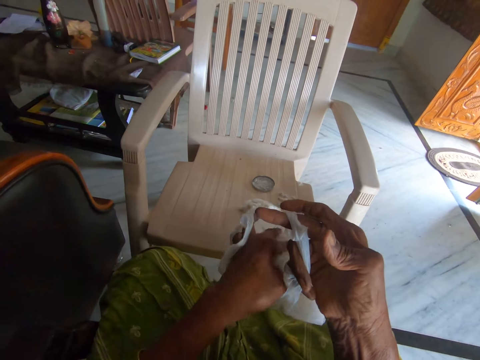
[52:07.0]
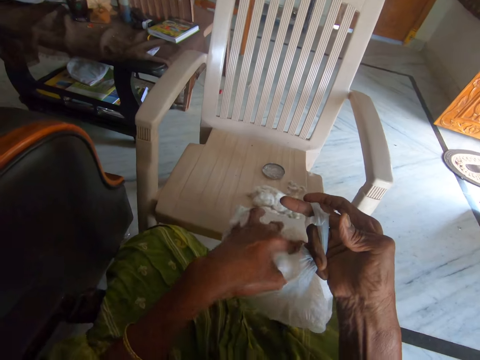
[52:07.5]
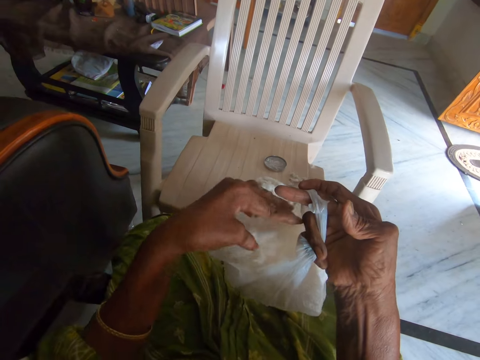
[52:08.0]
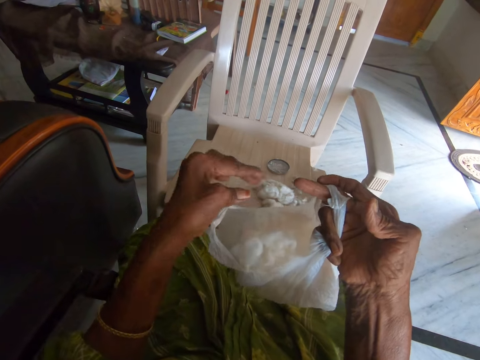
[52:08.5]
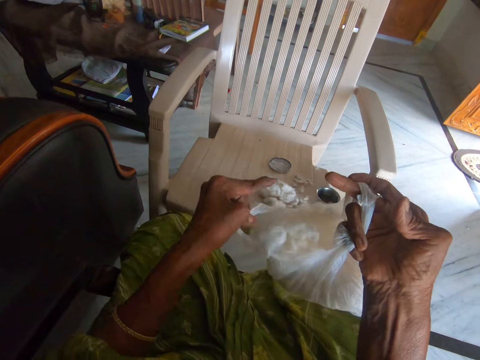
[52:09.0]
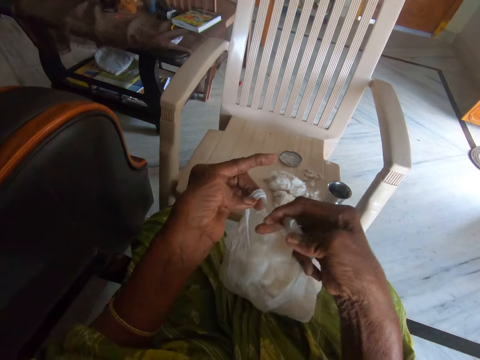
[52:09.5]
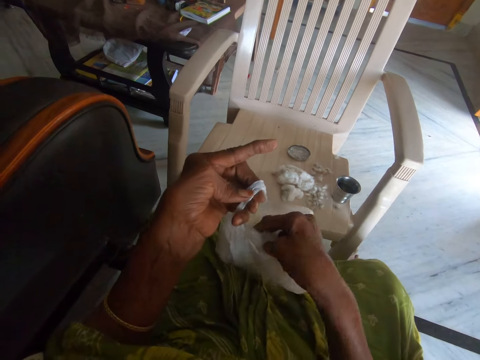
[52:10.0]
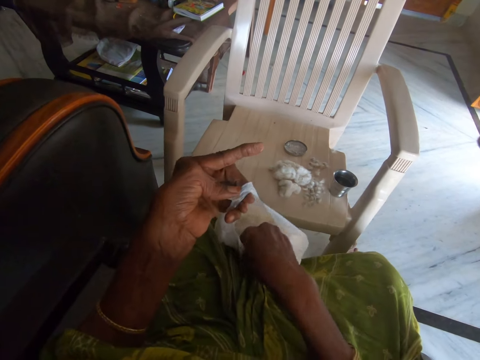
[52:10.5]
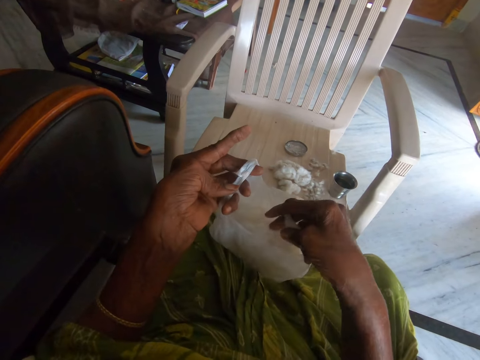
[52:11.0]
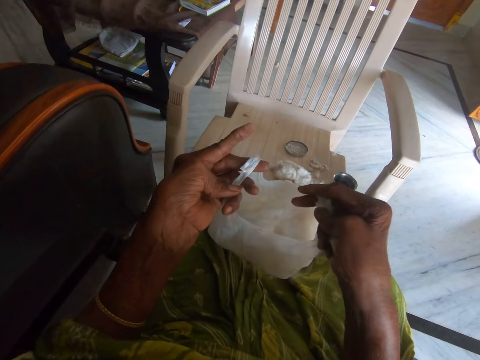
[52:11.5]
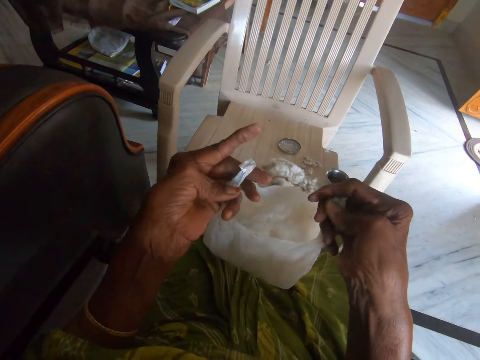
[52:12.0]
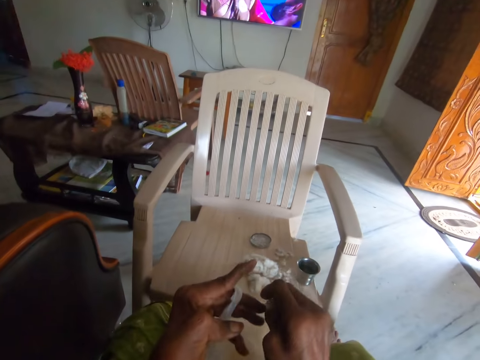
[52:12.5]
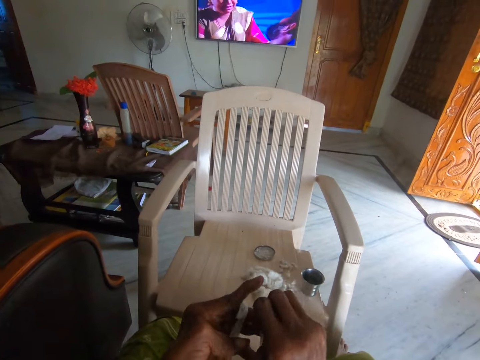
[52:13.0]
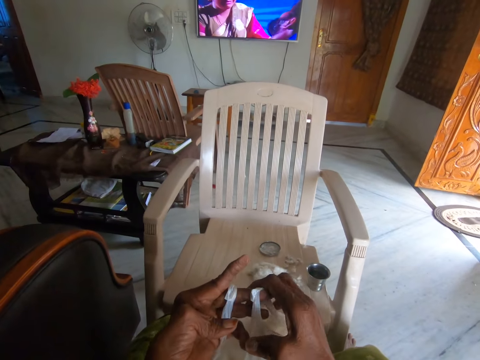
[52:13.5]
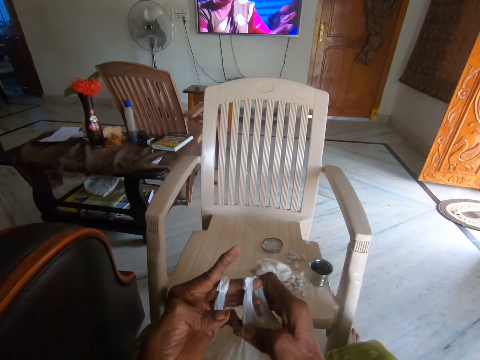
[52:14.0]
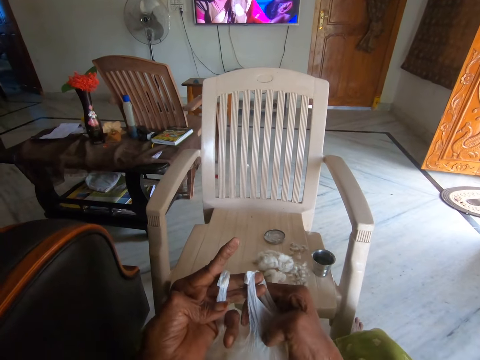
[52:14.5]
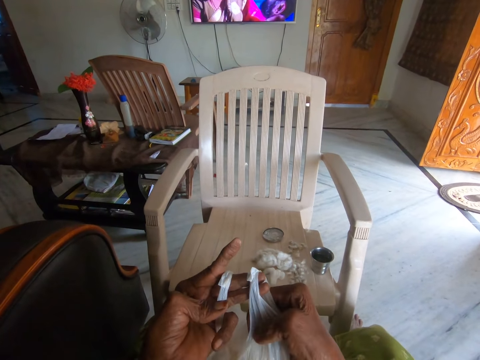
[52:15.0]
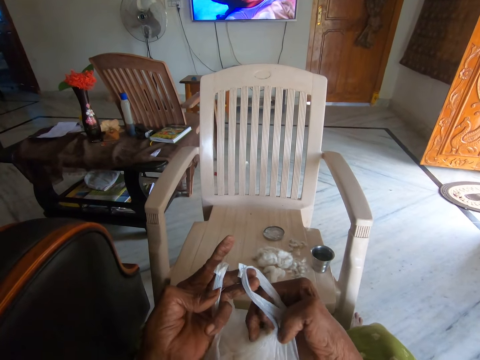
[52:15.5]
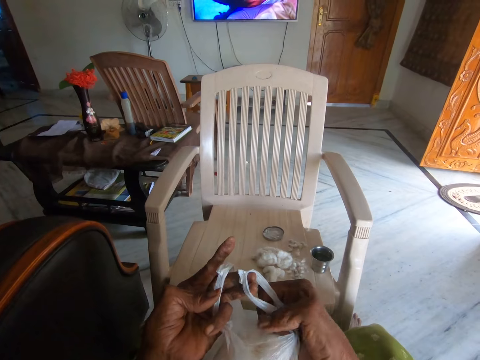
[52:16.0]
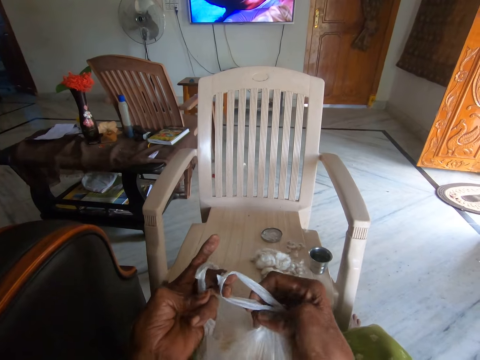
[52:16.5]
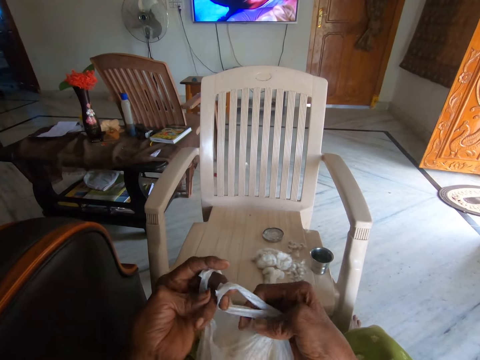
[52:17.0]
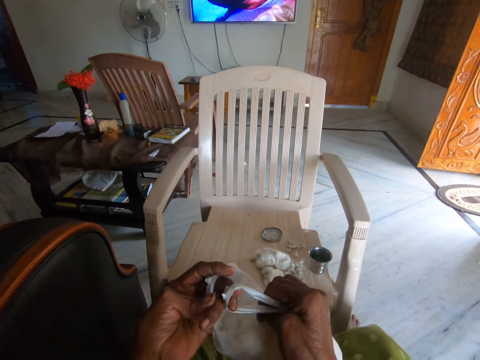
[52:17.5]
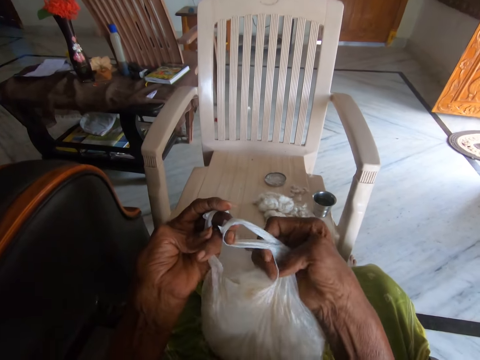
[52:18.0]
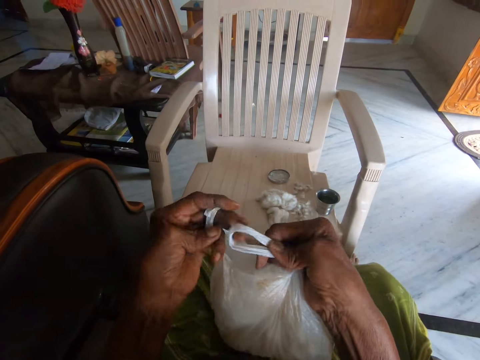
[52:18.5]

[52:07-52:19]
The camera wearer puts the cotton wool in the nylon or paper bag. She puts her left hand on the nylon handle. She pushes the cotton wool into the nylon with her right hand. She holds the paper bag. She puts both nylon handles on her left hand. She holds a handle with her right hand.

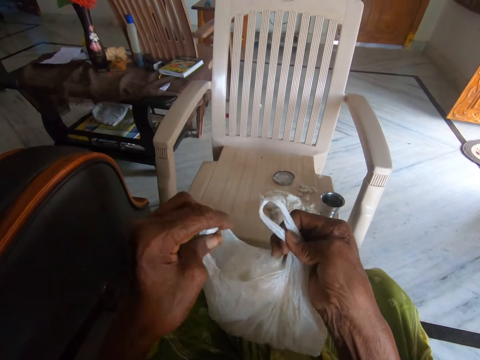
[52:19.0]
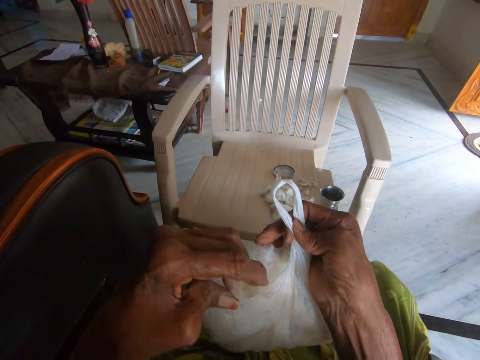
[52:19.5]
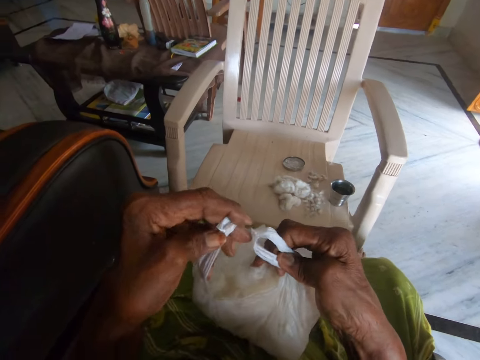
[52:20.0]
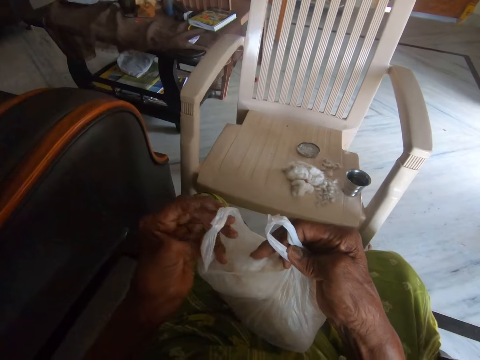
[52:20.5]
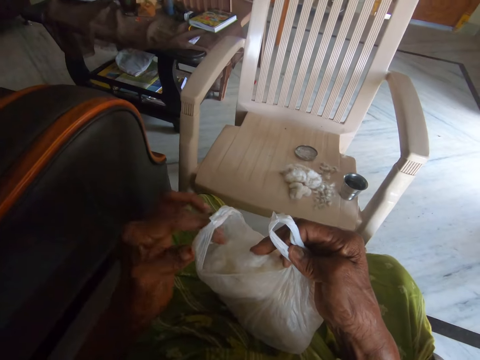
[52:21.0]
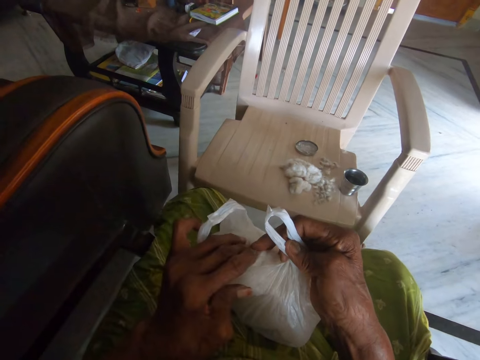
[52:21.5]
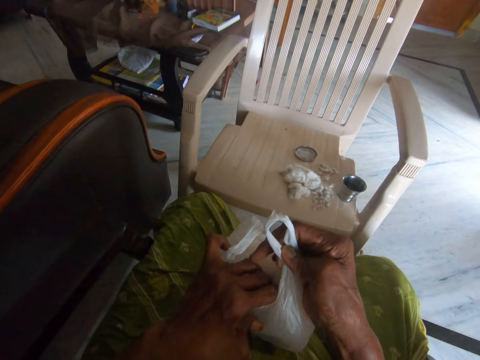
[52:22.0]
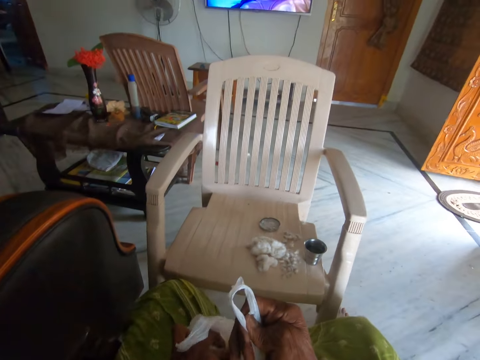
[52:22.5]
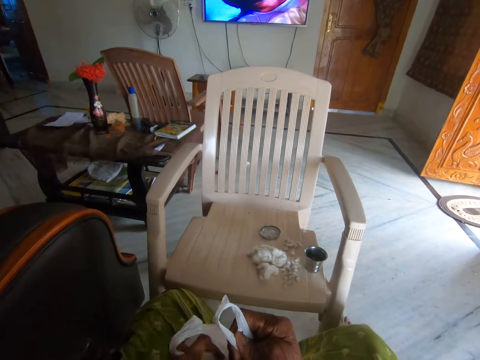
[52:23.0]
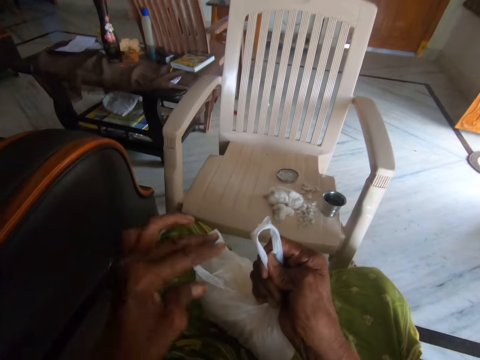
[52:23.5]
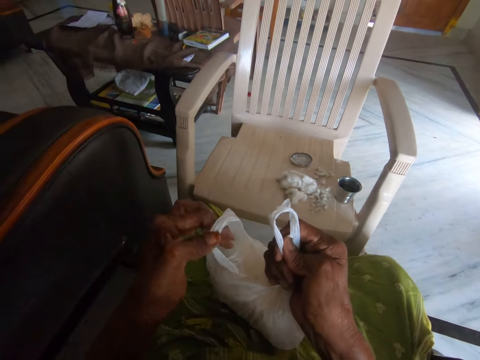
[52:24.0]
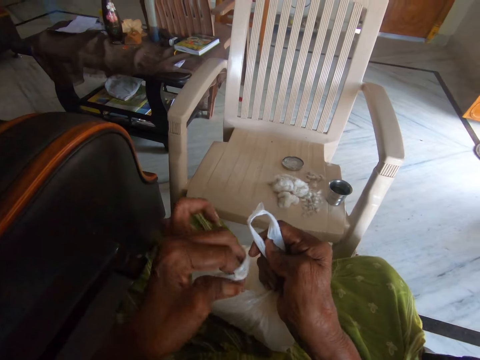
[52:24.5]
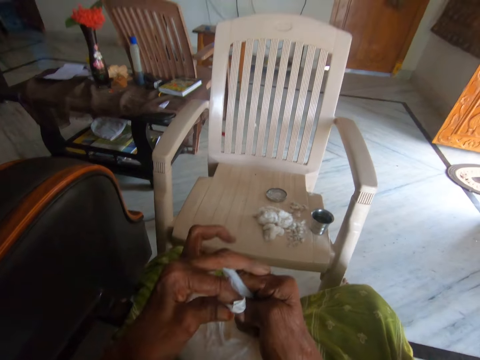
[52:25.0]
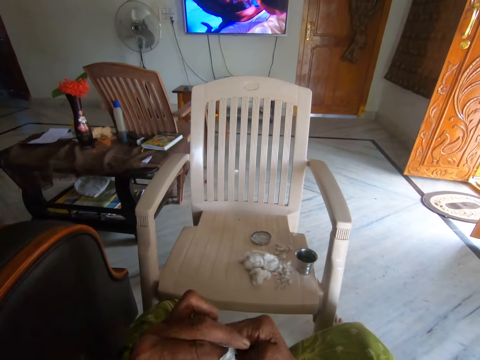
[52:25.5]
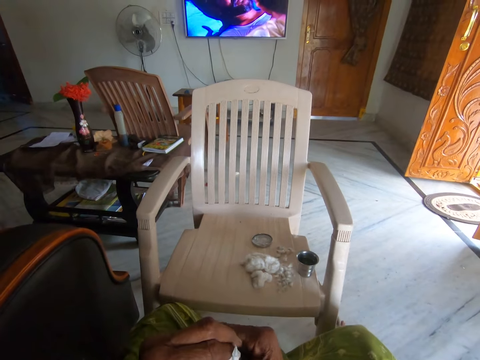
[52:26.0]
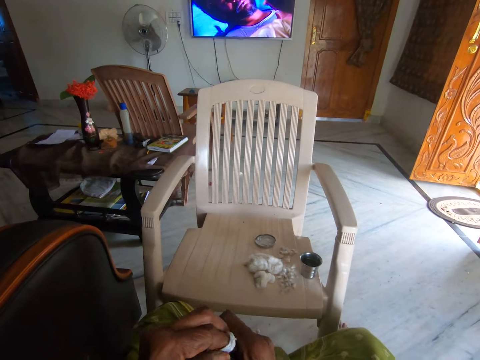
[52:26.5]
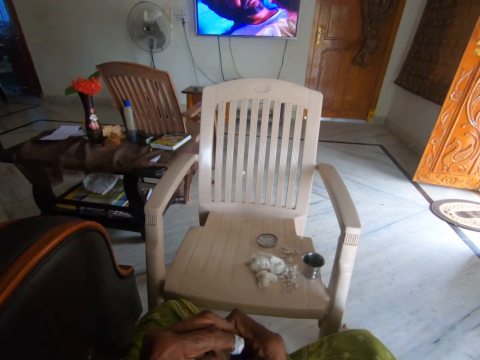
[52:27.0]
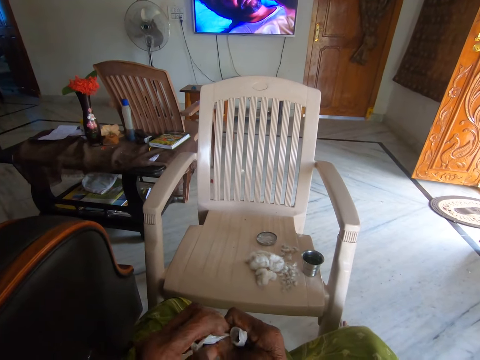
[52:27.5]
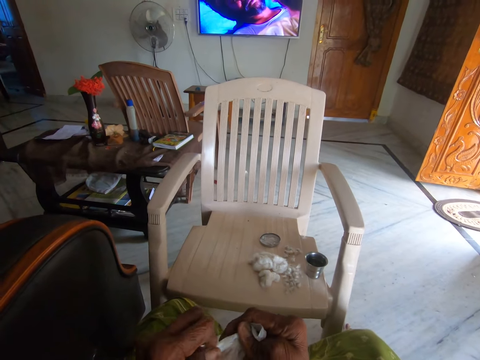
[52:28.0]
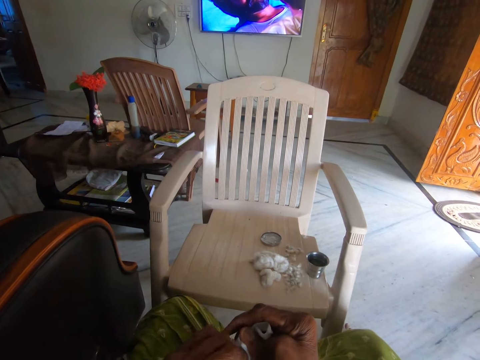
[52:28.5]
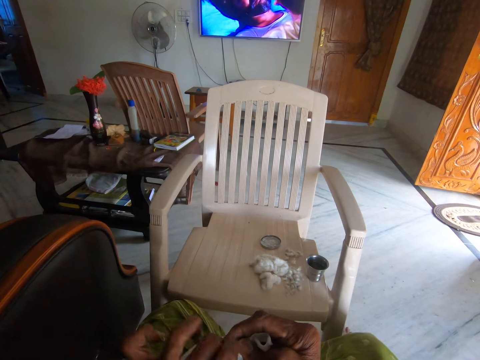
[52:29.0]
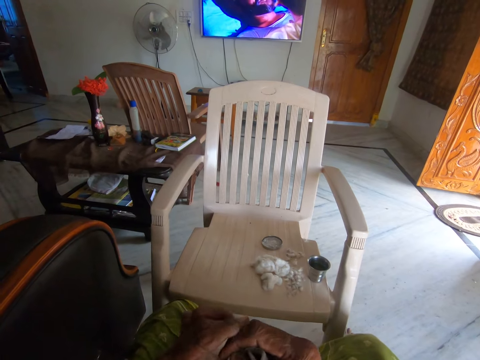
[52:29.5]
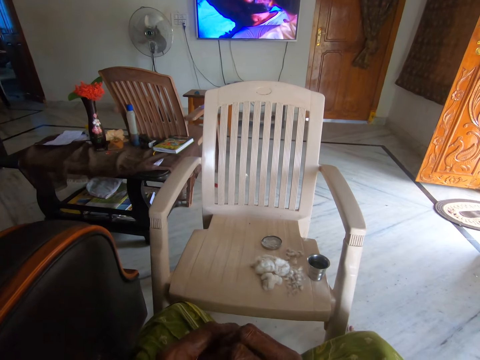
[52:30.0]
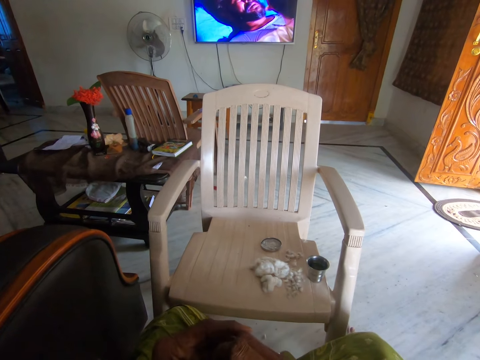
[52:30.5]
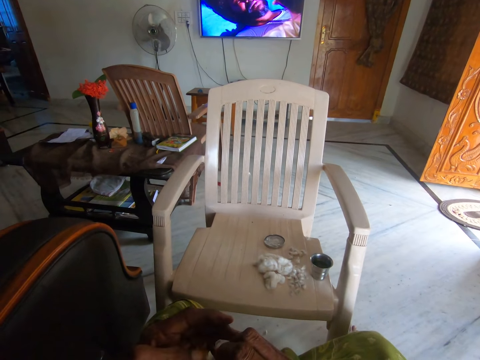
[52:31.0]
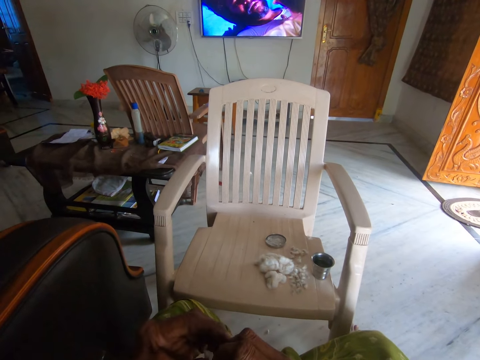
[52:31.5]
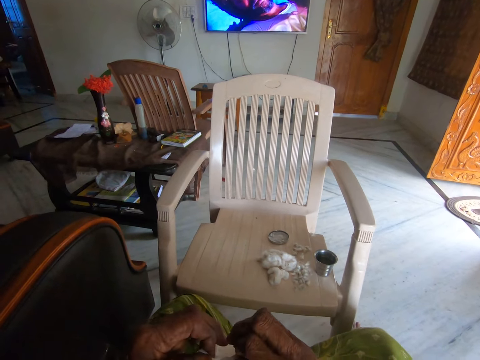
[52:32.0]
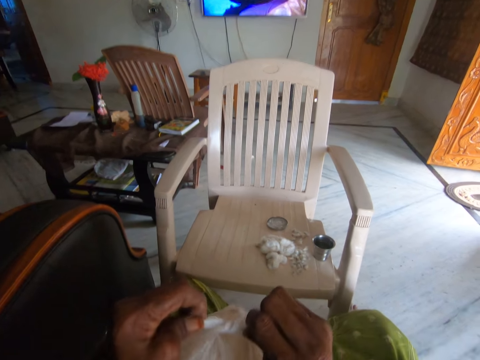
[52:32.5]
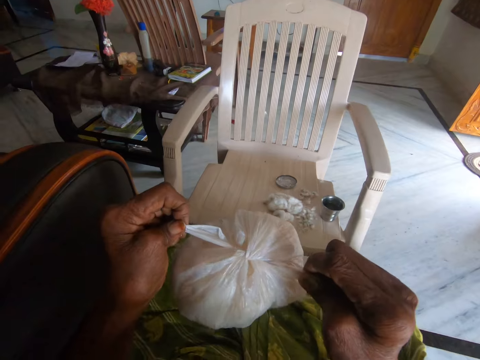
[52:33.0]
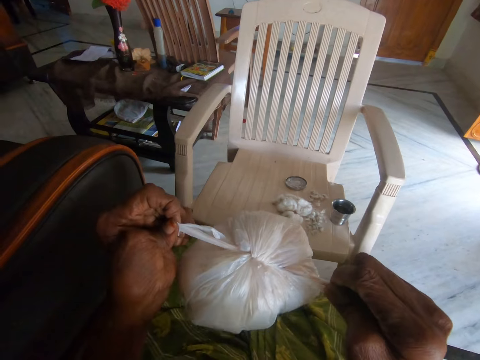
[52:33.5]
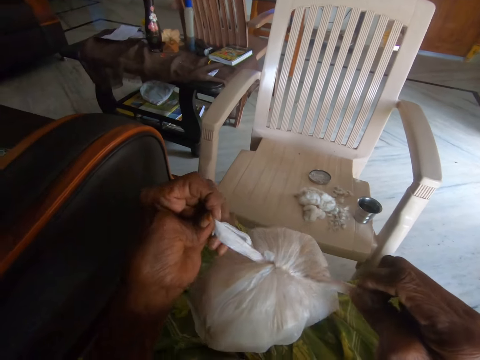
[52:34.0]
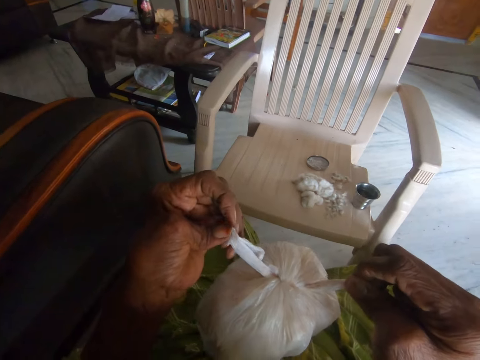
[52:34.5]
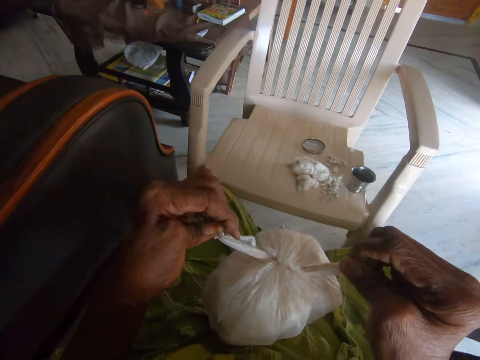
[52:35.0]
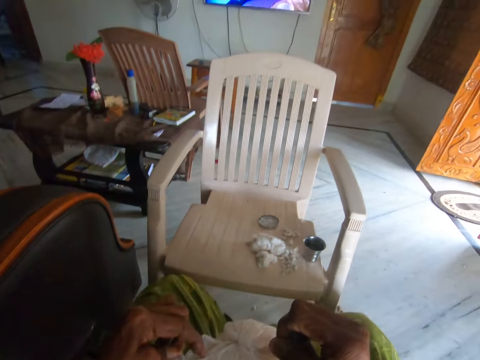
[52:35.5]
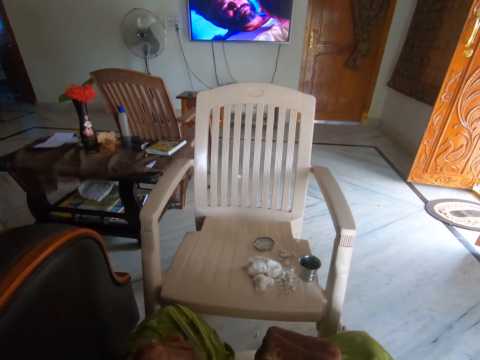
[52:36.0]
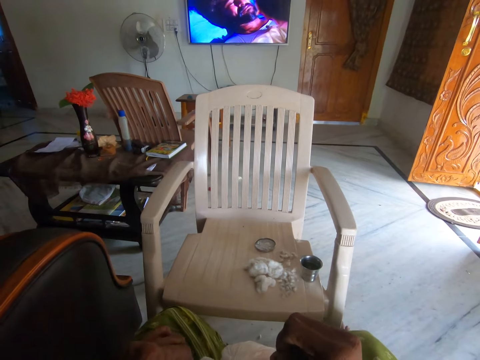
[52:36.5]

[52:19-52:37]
The camera wearer removes her left hand from the nylon handle. She uses her left hand to press the cotton wool into the nylon. She ties the nylon with both hands.
